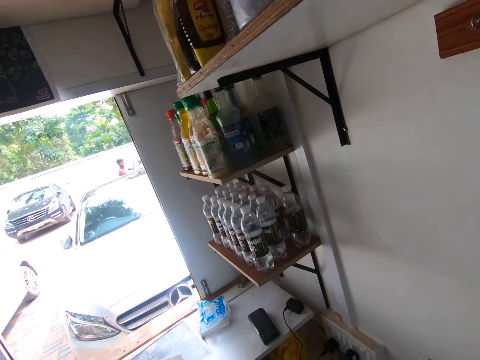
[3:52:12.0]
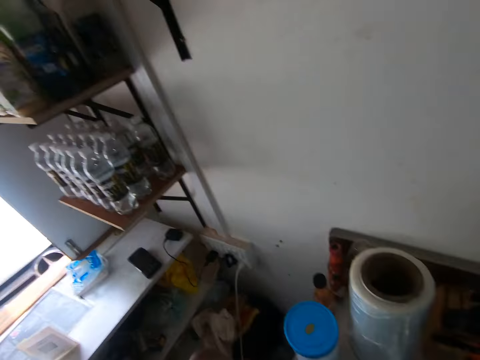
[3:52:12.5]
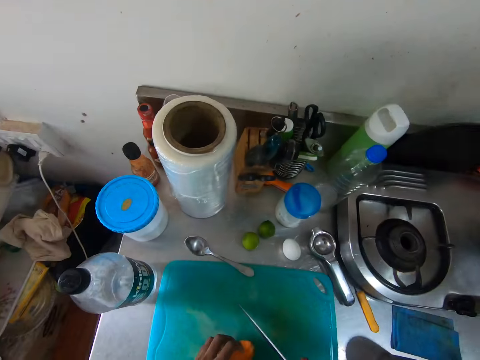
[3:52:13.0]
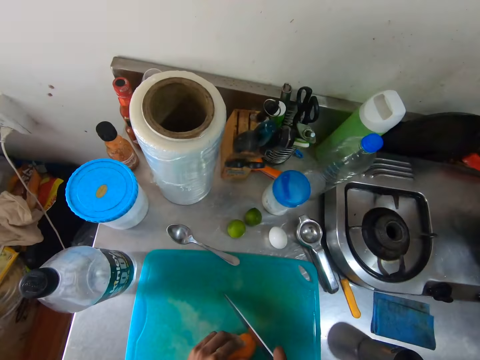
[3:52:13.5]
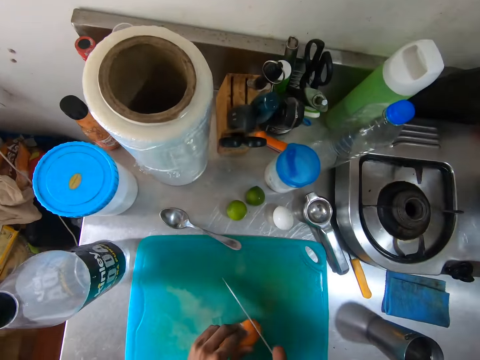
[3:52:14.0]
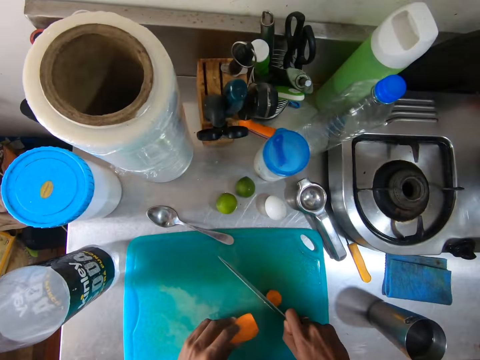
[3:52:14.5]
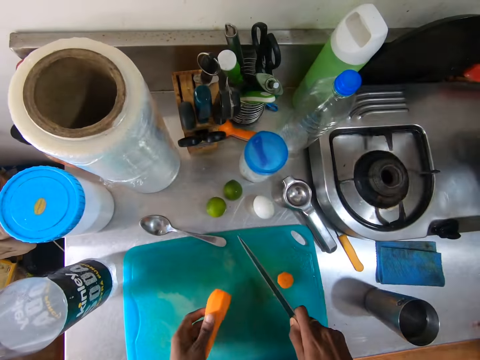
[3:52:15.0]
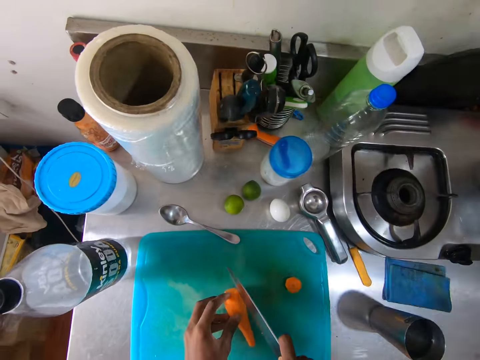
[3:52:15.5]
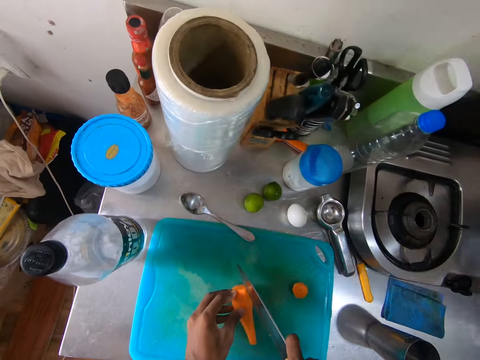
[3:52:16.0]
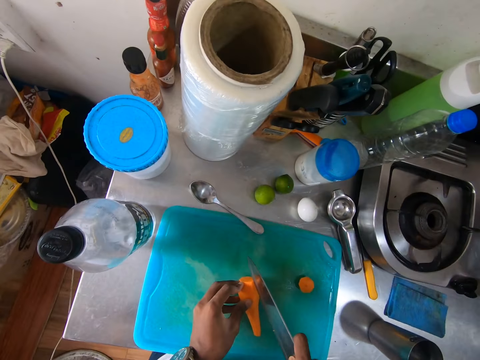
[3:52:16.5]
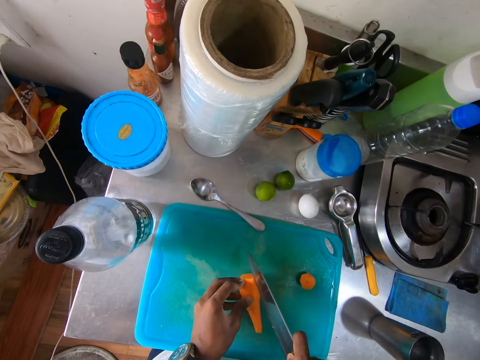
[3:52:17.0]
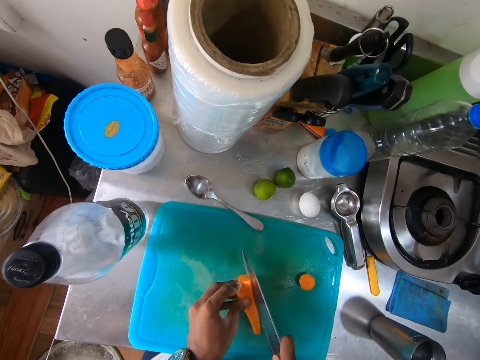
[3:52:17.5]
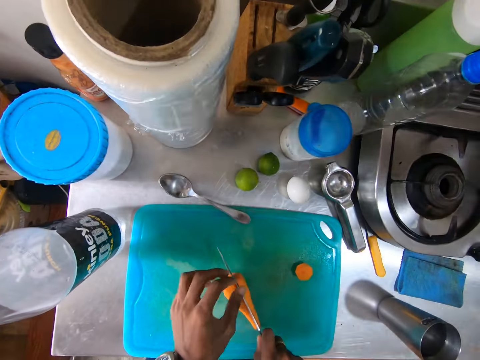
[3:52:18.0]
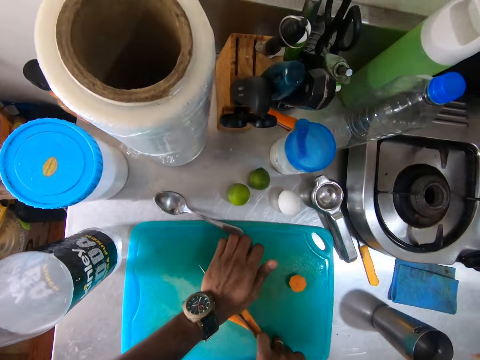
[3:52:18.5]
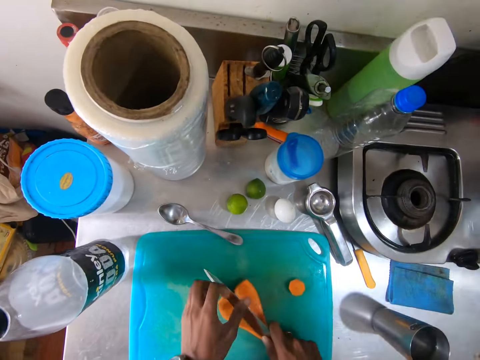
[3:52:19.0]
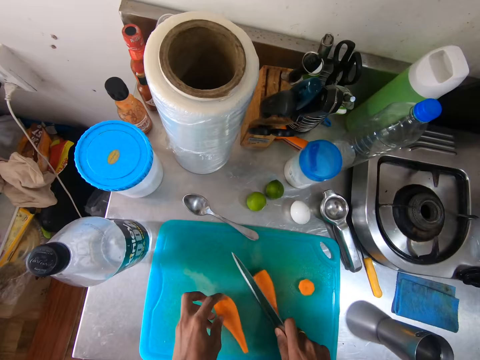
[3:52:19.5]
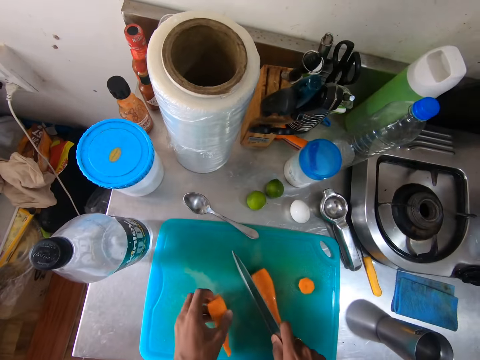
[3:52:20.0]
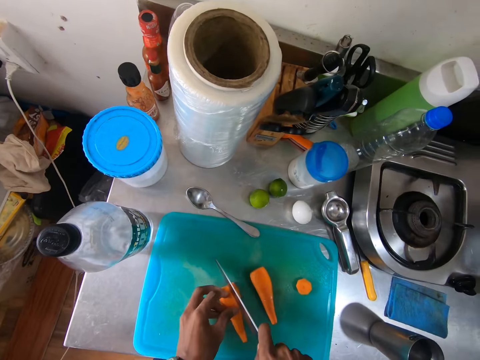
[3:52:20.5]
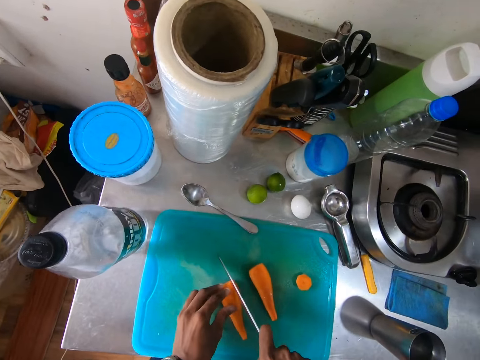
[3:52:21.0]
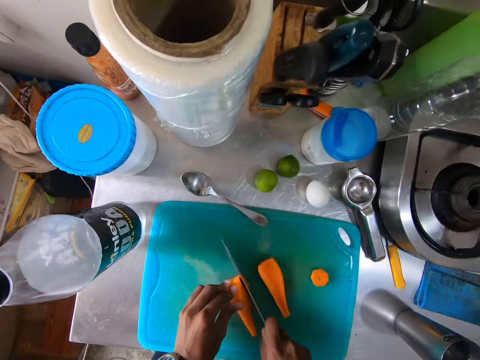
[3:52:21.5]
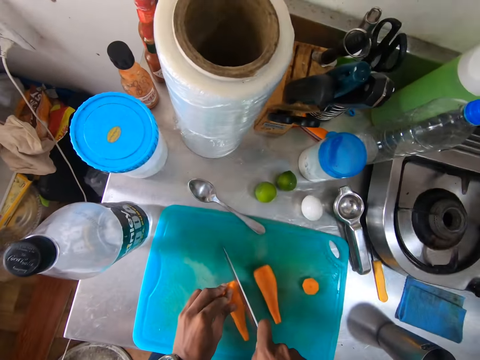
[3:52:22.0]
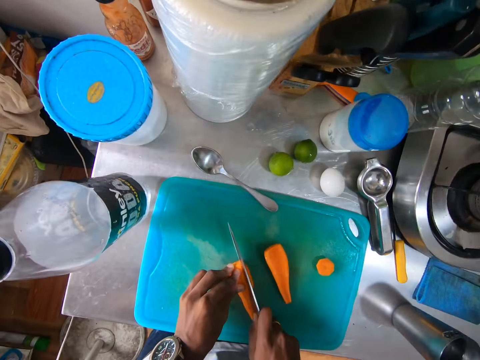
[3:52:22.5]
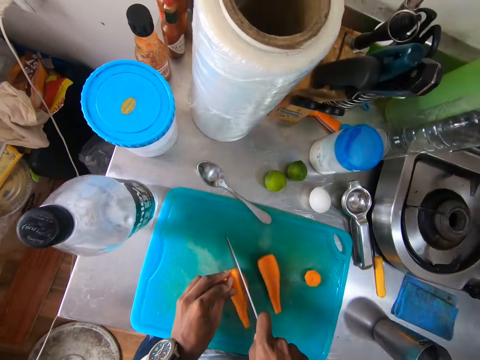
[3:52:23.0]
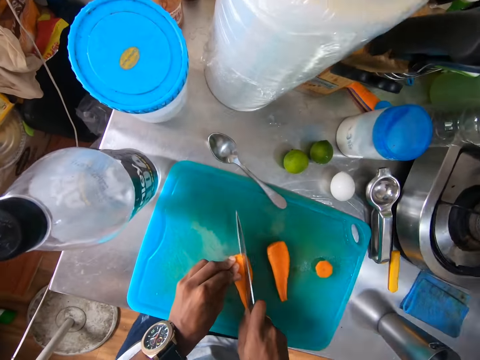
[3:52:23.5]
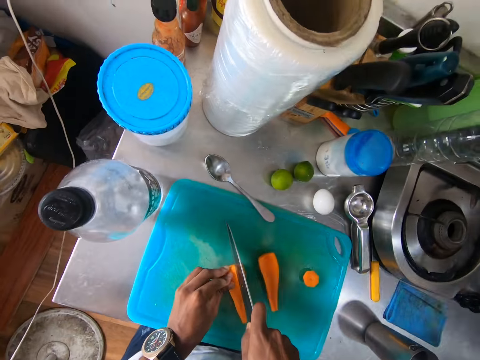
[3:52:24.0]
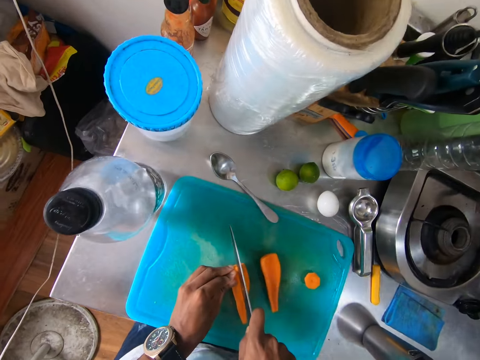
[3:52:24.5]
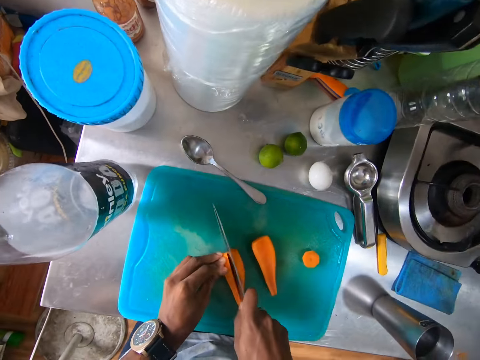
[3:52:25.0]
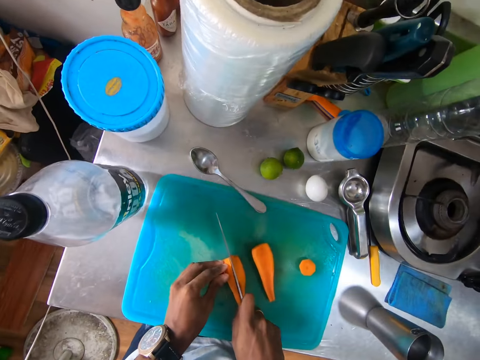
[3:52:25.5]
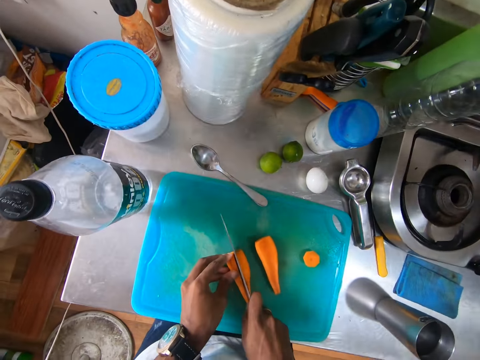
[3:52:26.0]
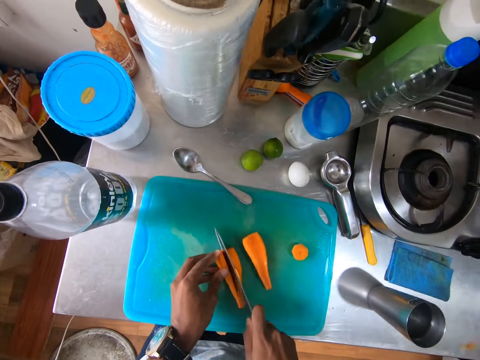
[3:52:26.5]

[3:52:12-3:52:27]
The camera wearer places the knife on the chopping board on the kitchen countertop with her right hand. She places the carrot on the chopping board on the kitchen countertop with her left hand. She chops the carrot on the chopping board with the knife in her right hand. She picks the carrot from the chopping board on the kitchen countertop with her left hand. She drops the carrot on the chopping board on the kitchen countertop with her left hand. She places the knife in her right hand on the carrot on the chopping board. She divides the carrots with the knife. She chops the carrot on the chopping board with the knife in her hands. She holds the carrot on the chopping board with her left hand. She chops the carrot on the chopping board with the knife in her right hand.

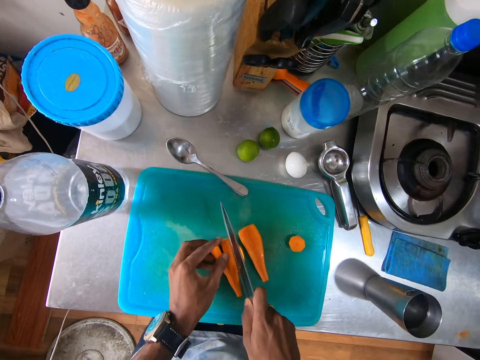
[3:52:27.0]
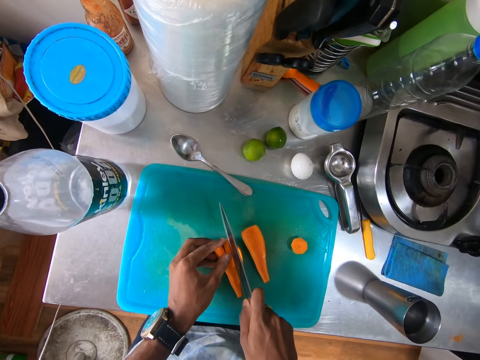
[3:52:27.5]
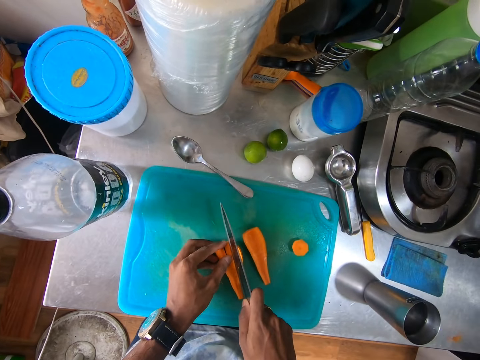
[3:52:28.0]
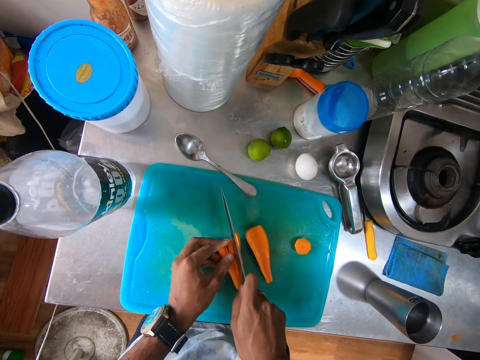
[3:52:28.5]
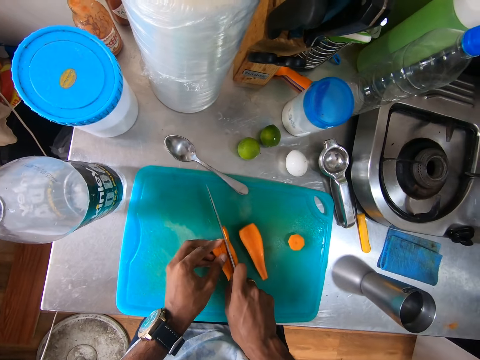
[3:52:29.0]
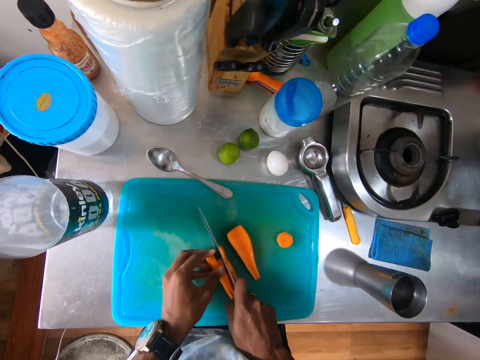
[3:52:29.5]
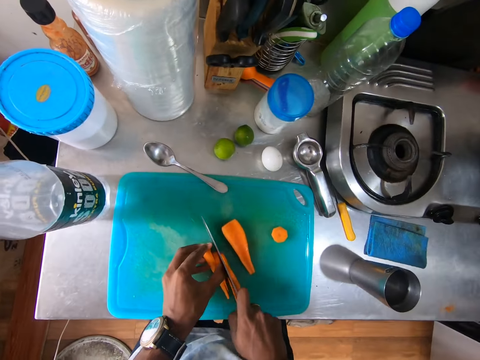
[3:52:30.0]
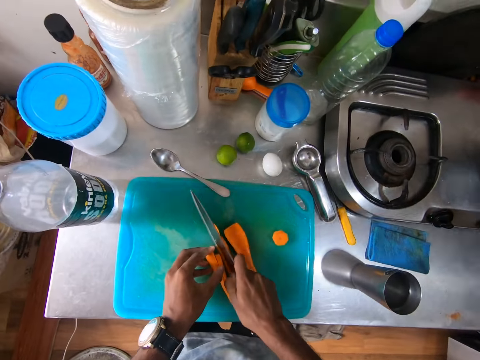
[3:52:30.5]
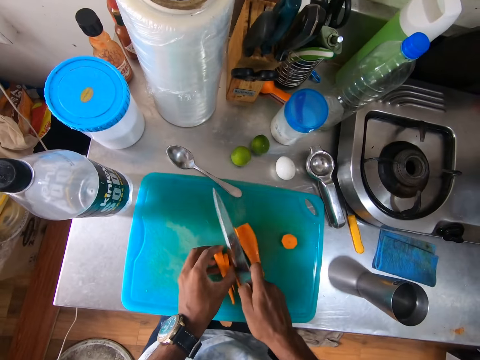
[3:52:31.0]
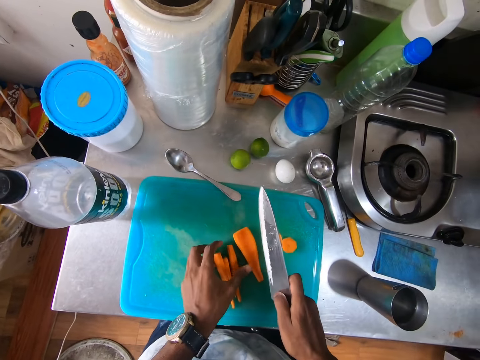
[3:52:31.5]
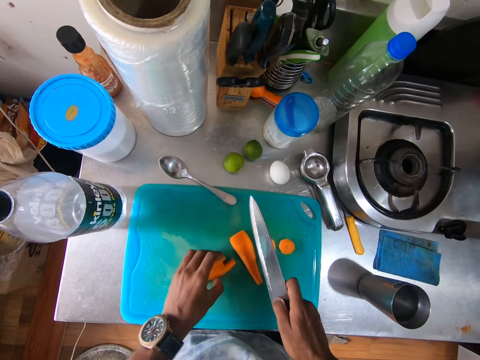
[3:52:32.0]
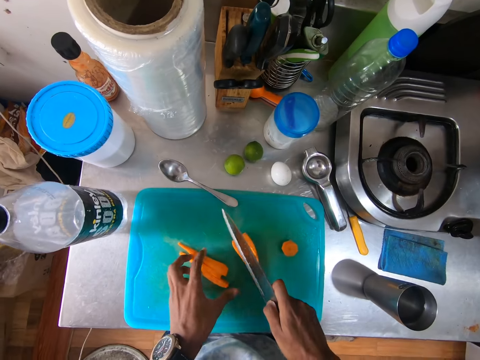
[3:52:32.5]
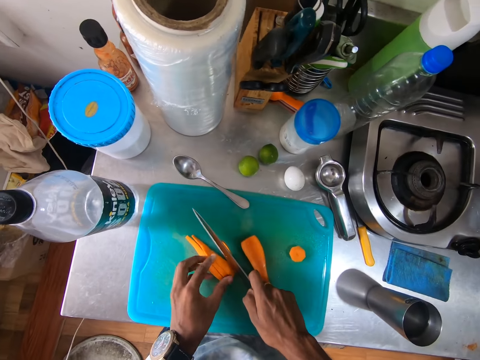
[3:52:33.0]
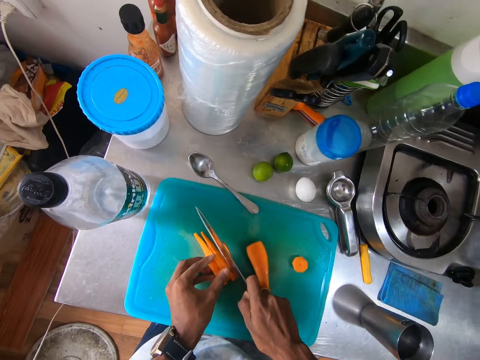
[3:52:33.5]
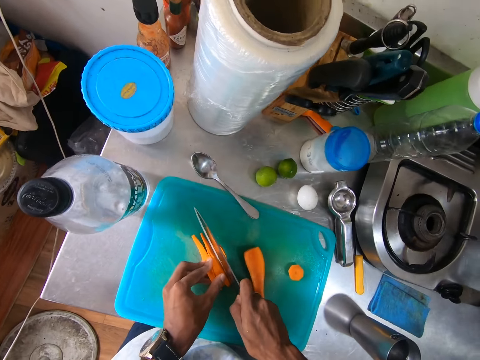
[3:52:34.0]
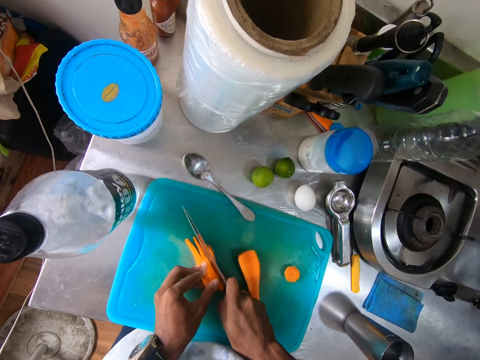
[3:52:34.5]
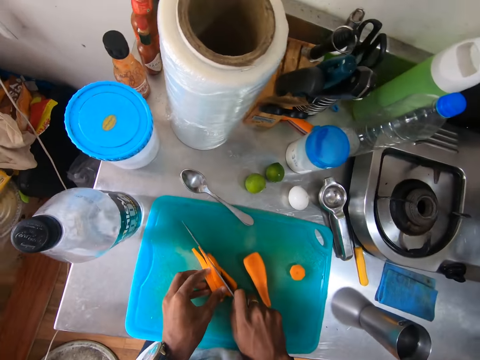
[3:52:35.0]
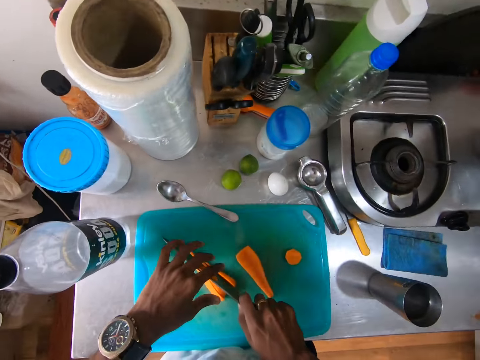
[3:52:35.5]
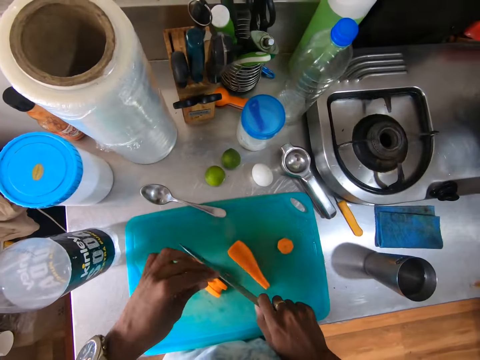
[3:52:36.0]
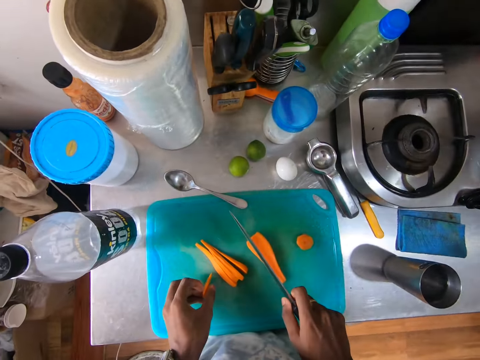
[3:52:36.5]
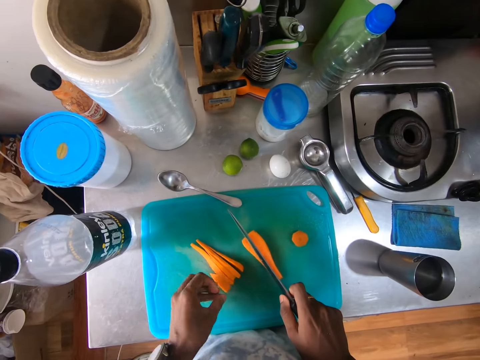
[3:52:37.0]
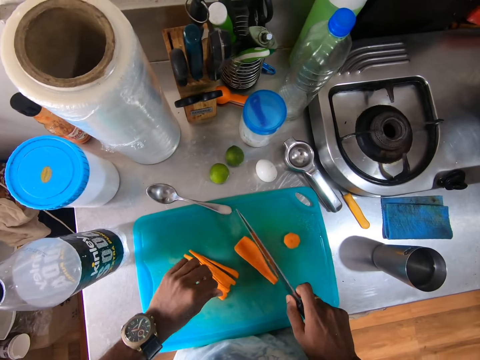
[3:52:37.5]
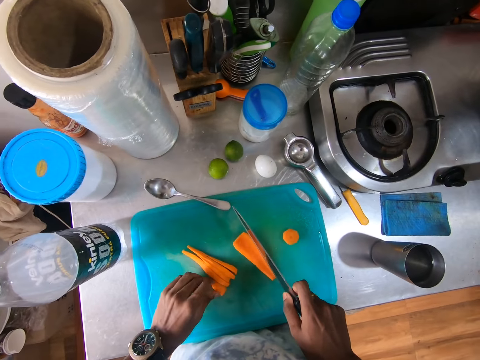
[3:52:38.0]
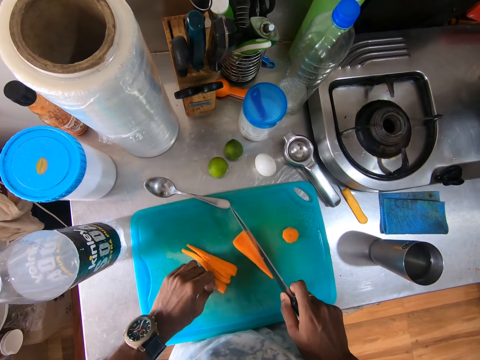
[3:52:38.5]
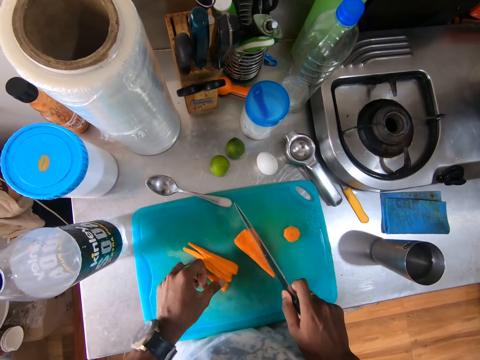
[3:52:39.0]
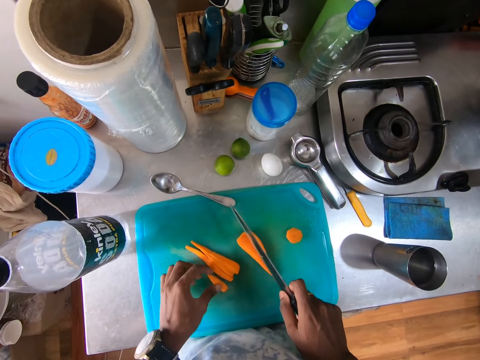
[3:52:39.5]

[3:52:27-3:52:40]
The camera wearer adjusts the carrot slices on the chopping board with her left hand. She chops the carrot on the chopping board with the knife in her right hand. She picks a carrot slice from the knife in her right hand with her left hand. She places the carrot slice on the chopping board on the kitchen countertop with her left hand. She adjusts the carrot slice on the chopping board on the kitchen countertop with her left hand.
